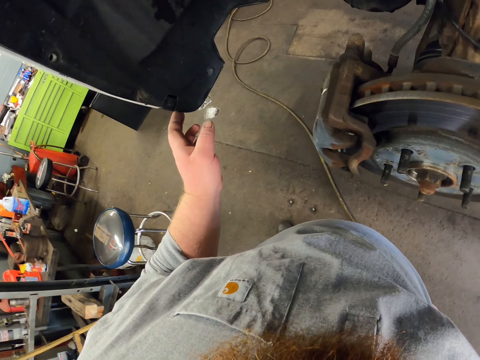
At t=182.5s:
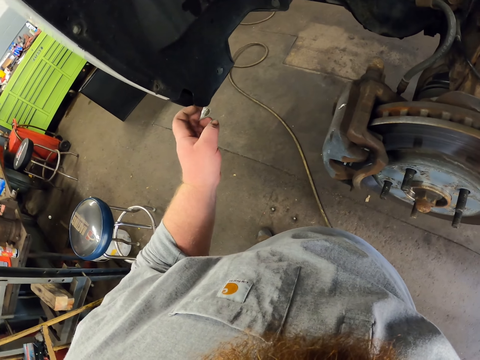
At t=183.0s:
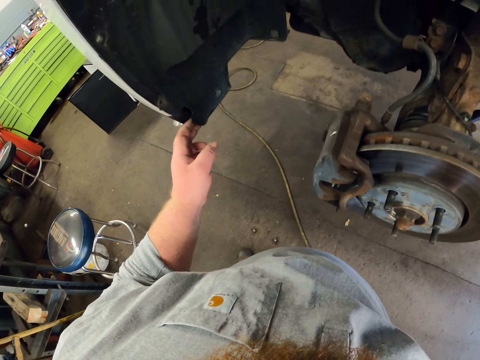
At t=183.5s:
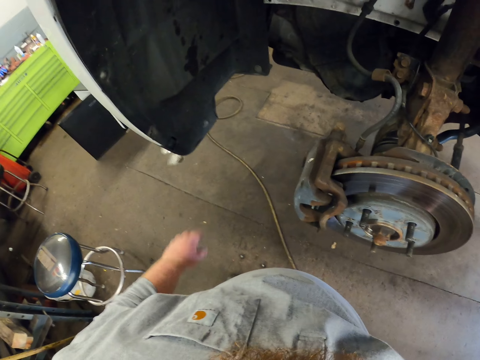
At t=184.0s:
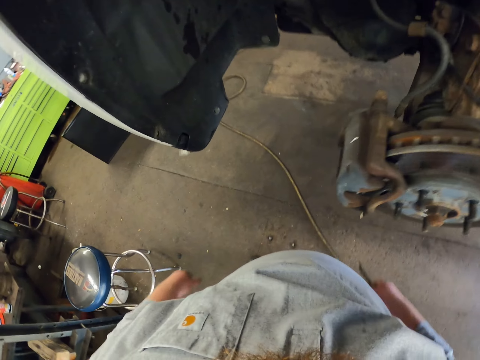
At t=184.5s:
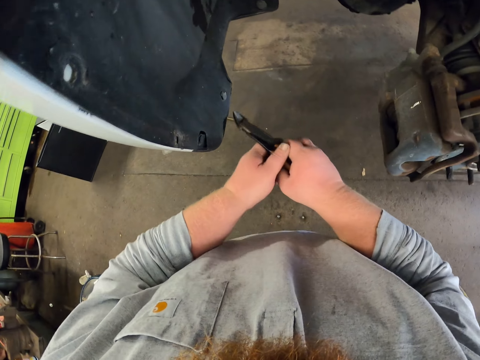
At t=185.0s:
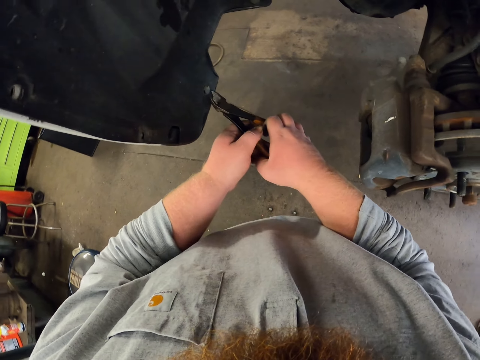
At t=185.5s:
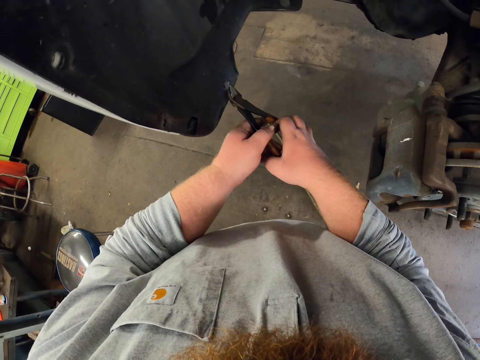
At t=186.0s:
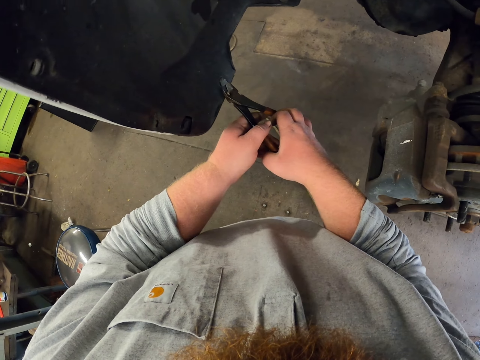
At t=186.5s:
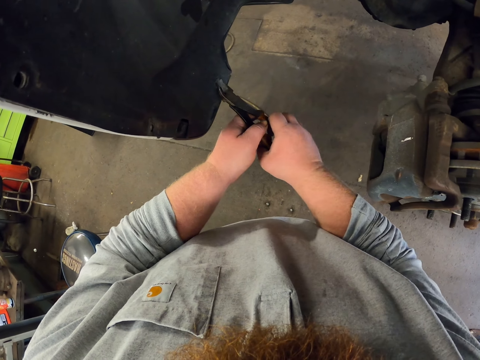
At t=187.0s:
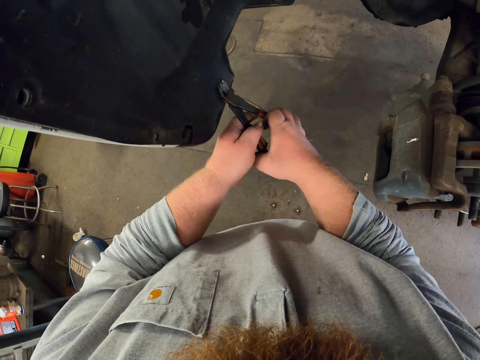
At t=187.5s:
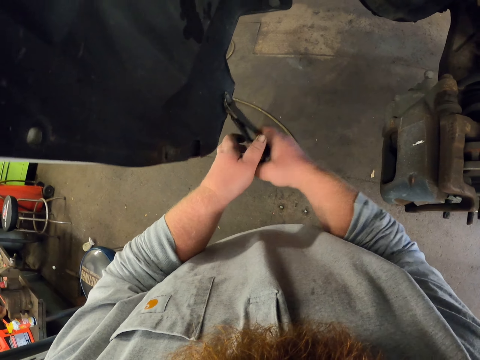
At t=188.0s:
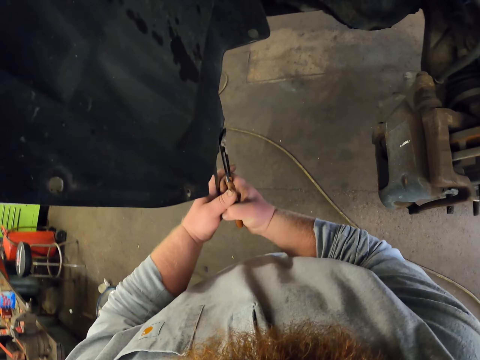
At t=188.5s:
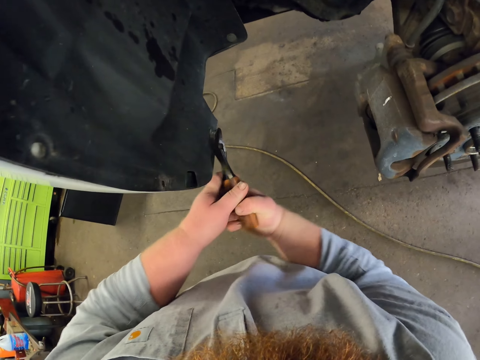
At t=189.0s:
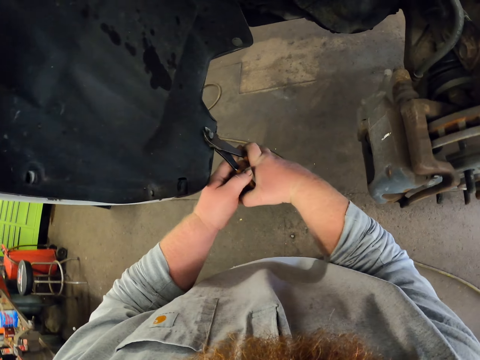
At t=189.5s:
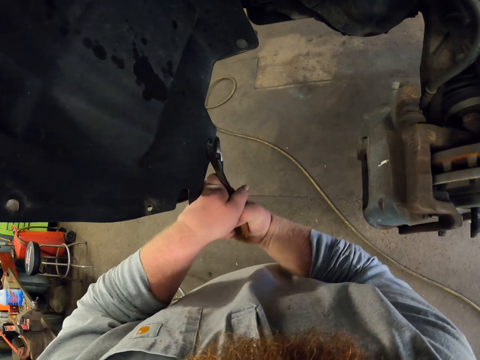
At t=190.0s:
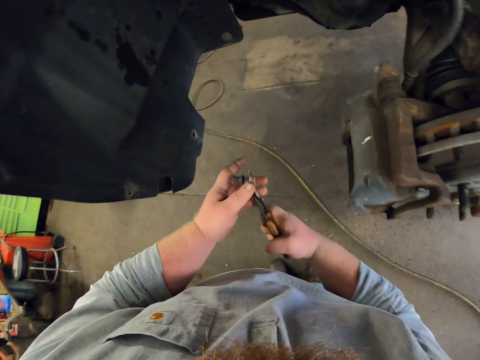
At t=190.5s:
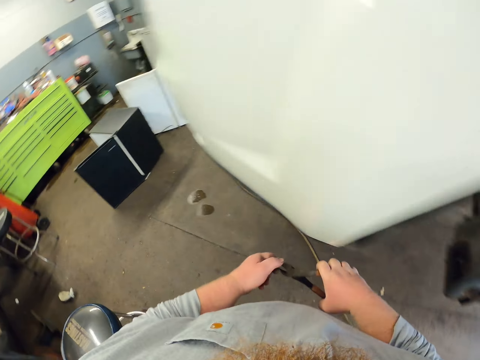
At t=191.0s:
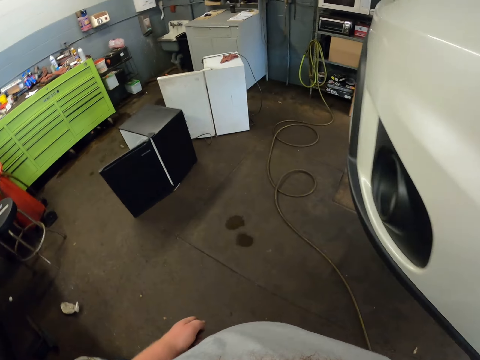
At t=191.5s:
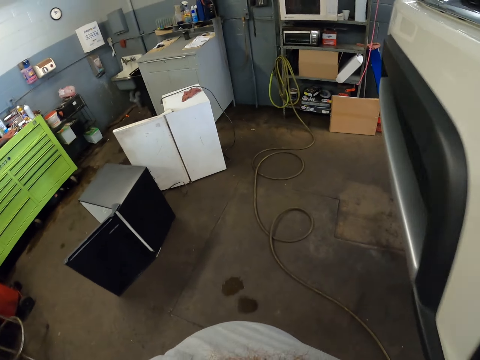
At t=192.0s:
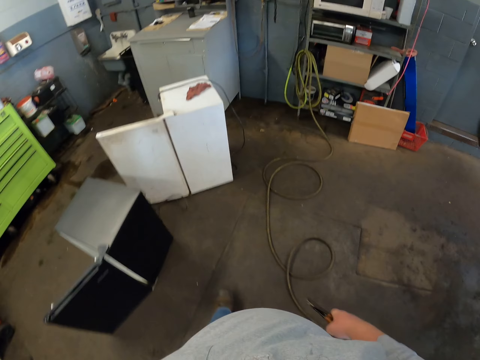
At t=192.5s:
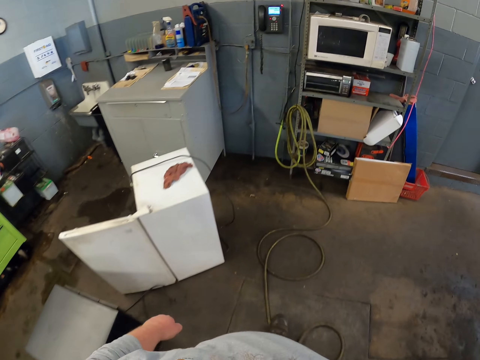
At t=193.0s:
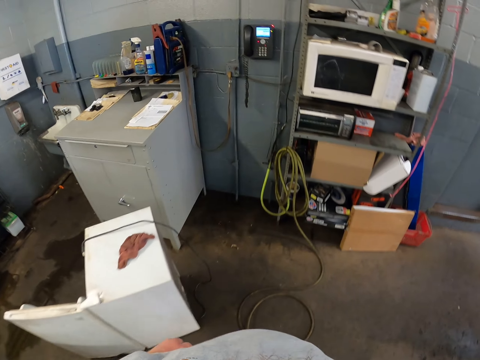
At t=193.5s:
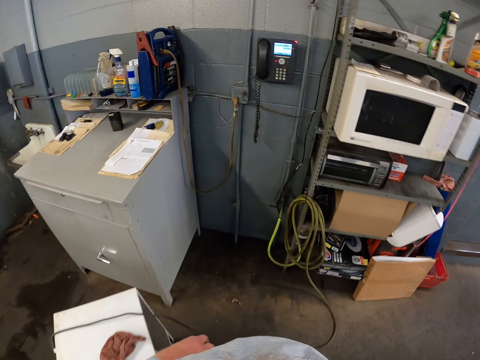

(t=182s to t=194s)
The camera wearer touches the car. They remove the screws from the car with the pliers. They move towards the cupboard.

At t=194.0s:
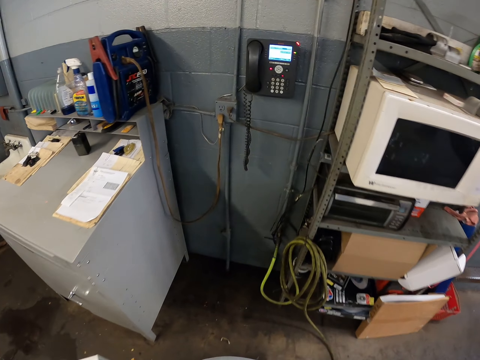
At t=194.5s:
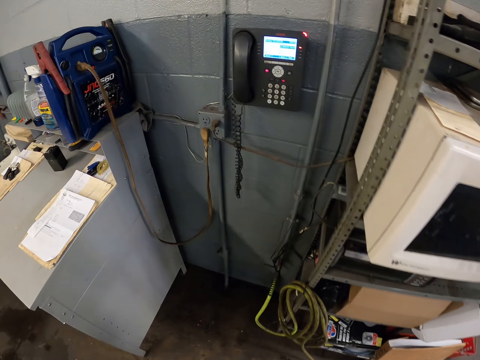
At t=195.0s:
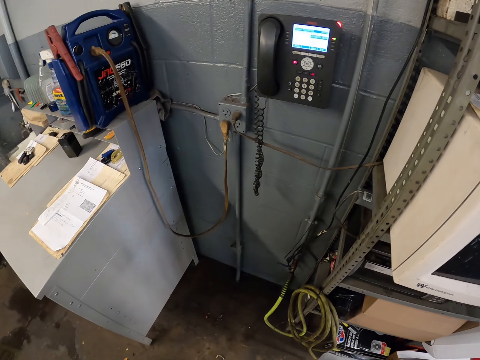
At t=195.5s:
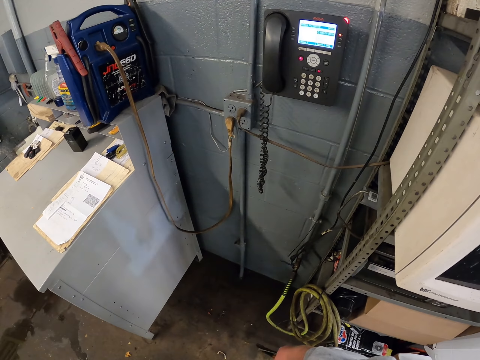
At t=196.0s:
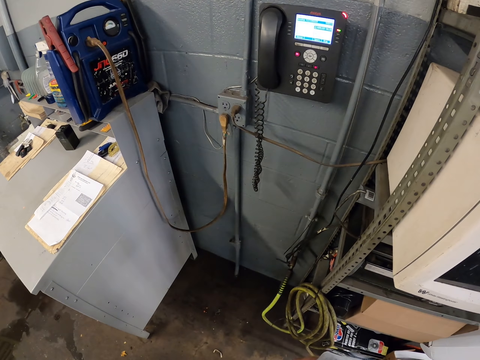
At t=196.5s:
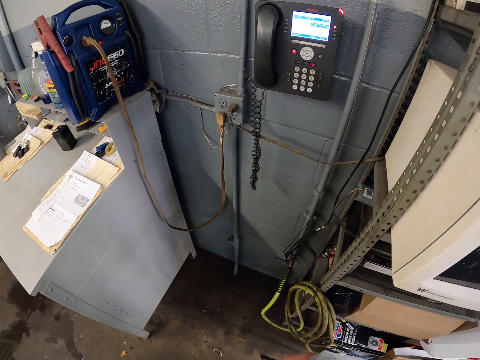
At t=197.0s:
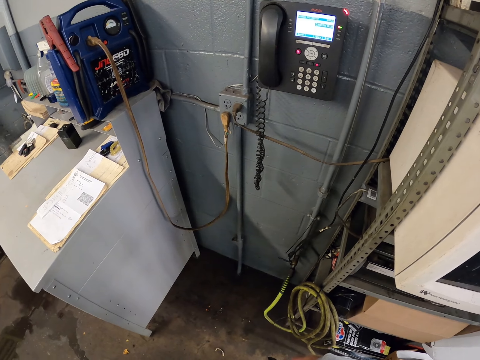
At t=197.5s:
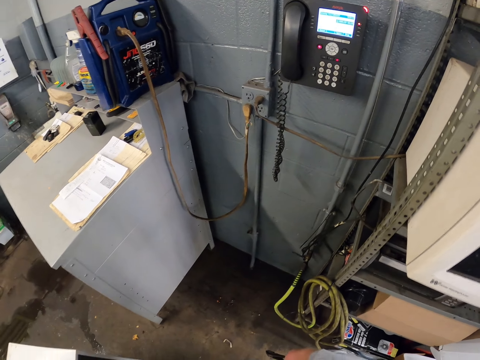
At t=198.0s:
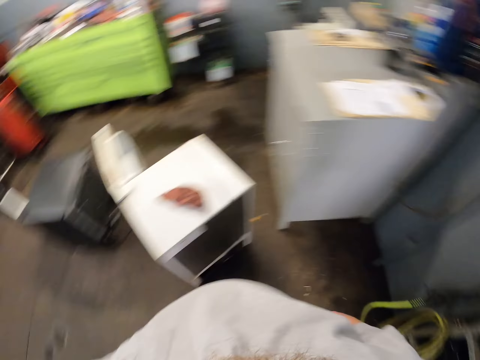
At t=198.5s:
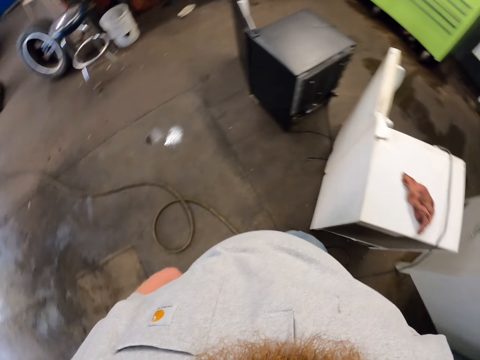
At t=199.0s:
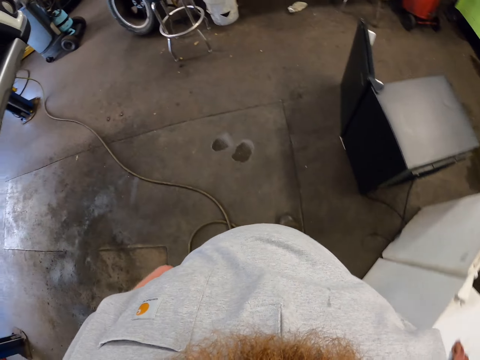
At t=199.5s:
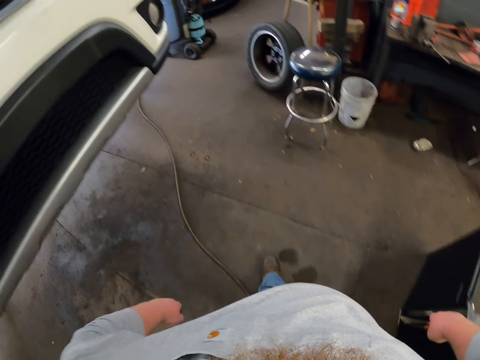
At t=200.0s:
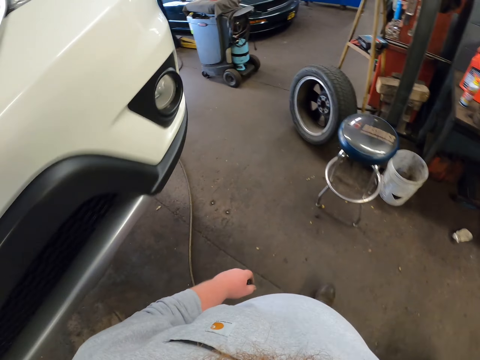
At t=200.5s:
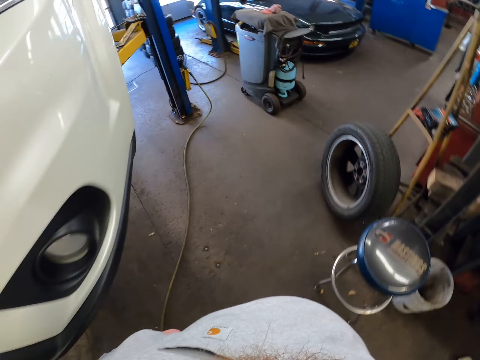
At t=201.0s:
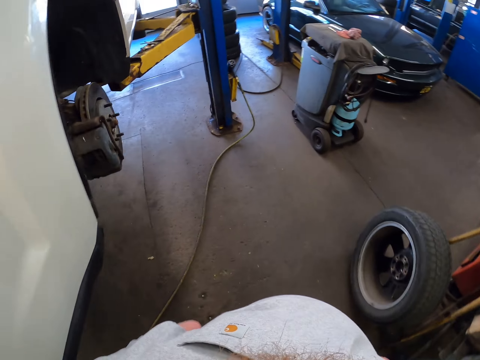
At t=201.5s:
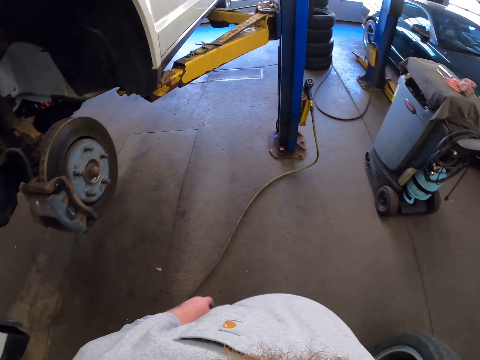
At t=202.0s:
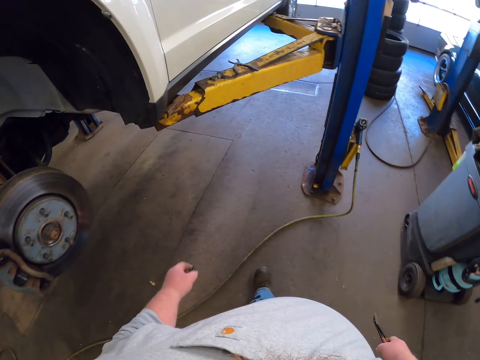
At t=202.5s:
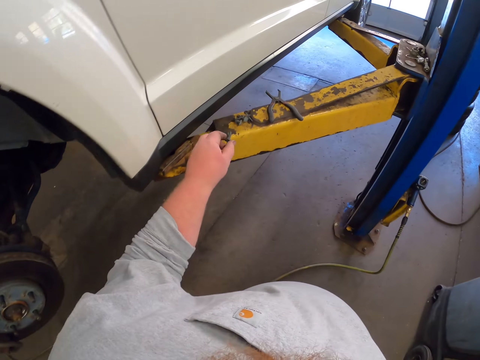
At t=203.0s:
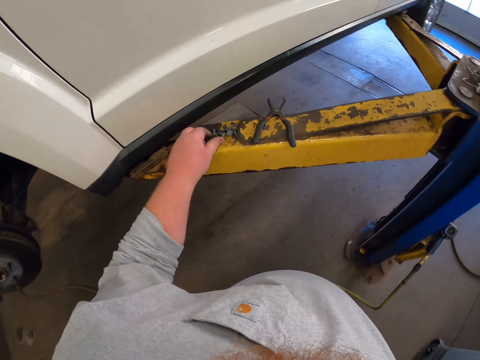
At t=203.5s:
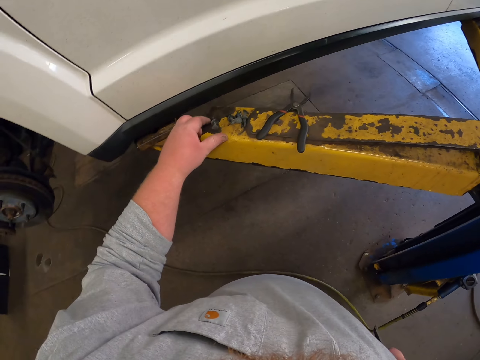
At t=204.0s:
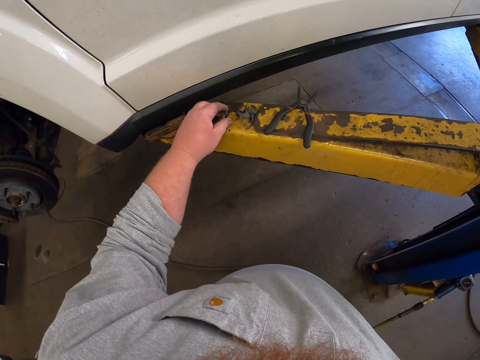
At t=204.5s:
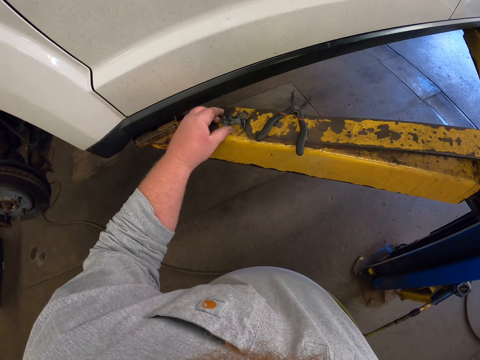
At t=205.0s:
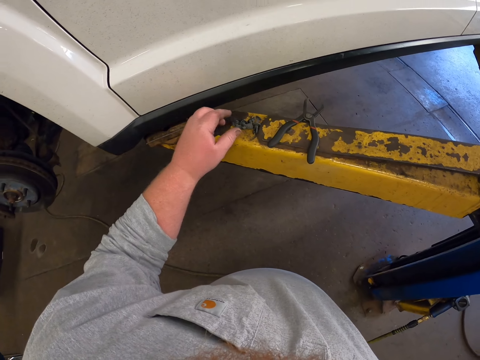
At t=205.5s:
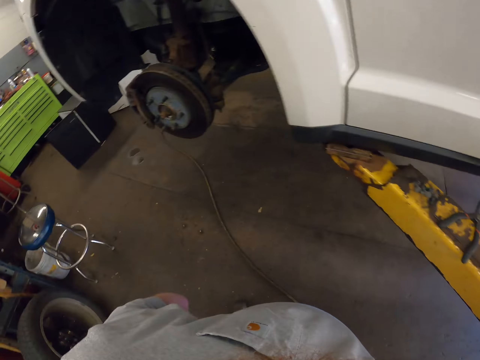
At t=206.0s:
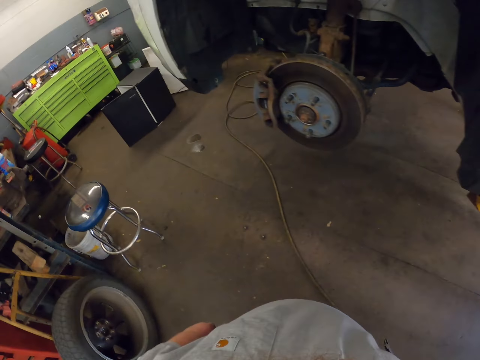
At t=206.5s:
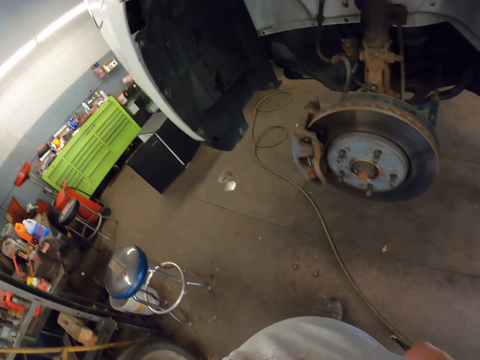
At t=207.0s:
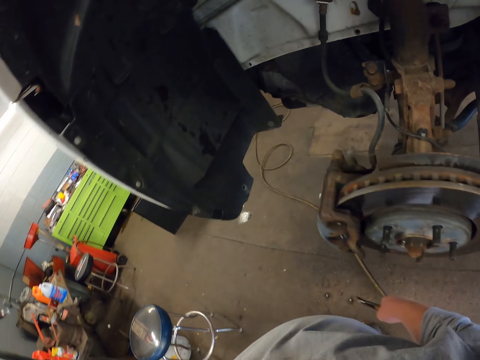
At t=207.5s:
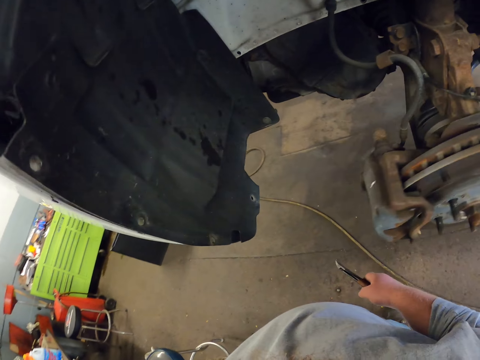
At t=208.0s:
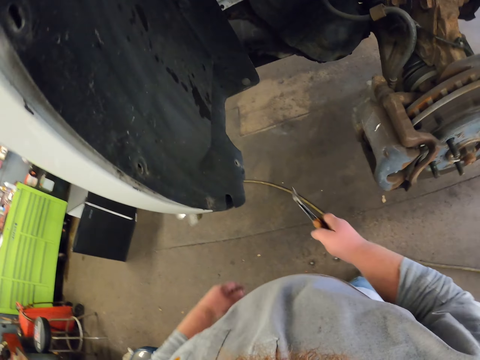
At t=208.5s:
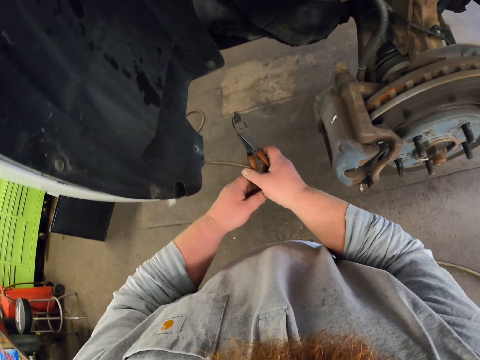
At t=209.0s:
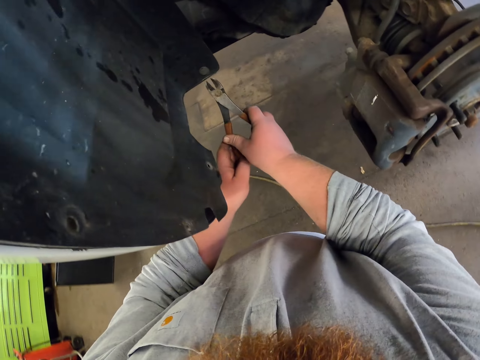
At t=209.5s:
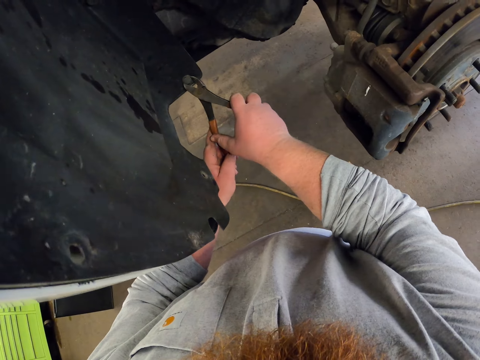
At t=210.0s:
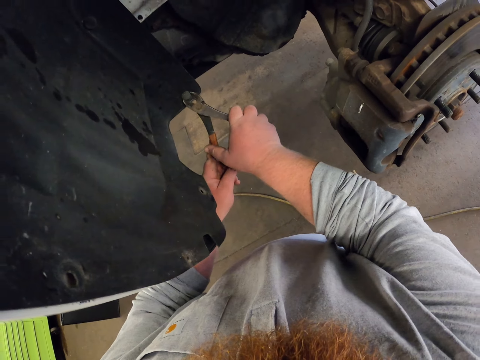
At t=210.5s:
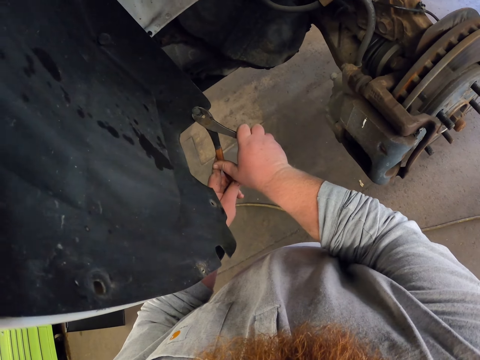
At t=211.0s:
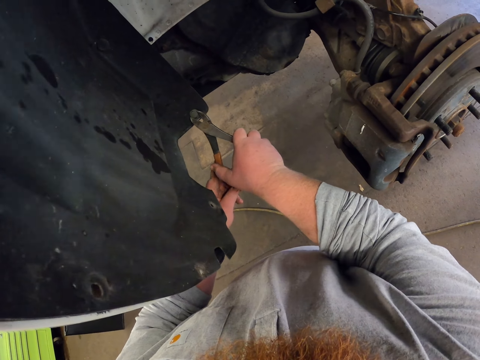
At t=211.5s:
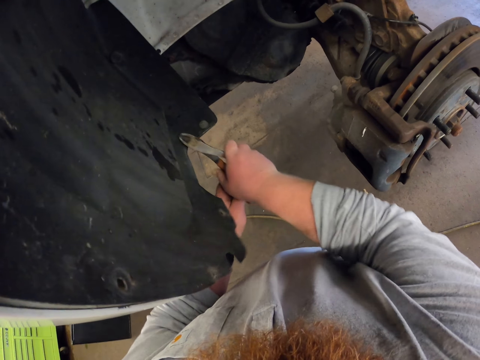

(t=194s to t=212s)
The camera wearer stares at the cupboard. They move towards the car. They put the screw on top of the steel. They move around the car. They remove the screws from the car with the pliers.
